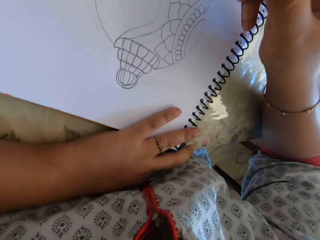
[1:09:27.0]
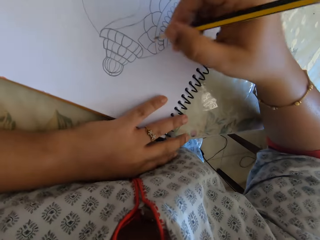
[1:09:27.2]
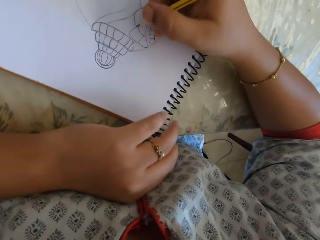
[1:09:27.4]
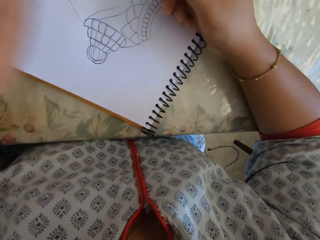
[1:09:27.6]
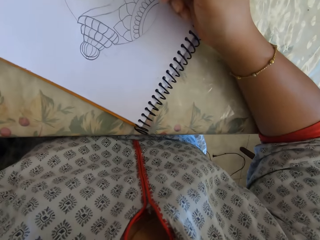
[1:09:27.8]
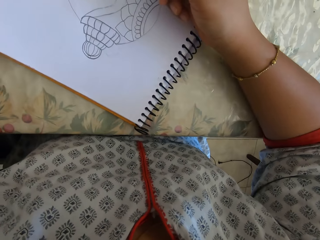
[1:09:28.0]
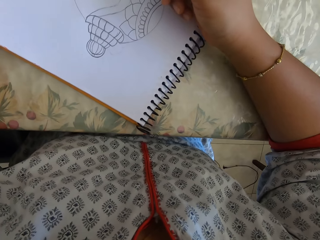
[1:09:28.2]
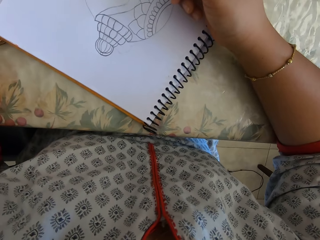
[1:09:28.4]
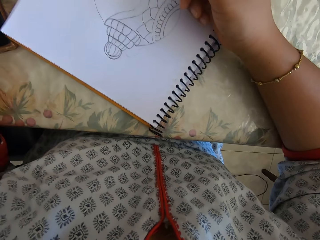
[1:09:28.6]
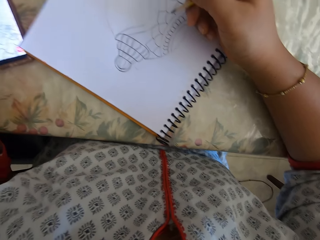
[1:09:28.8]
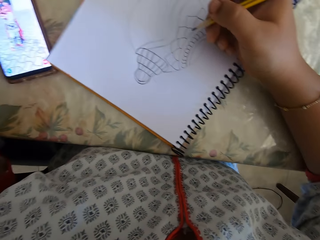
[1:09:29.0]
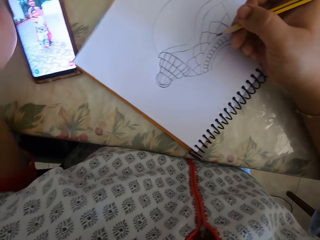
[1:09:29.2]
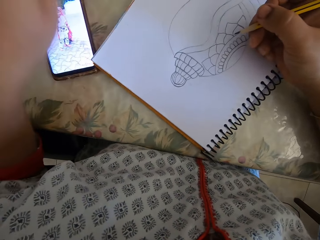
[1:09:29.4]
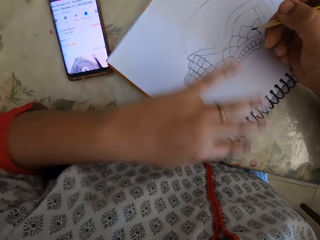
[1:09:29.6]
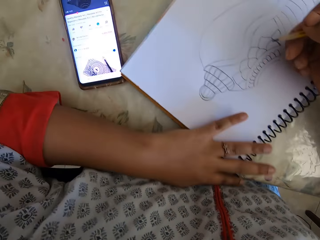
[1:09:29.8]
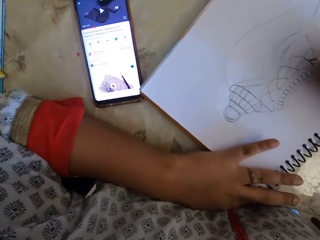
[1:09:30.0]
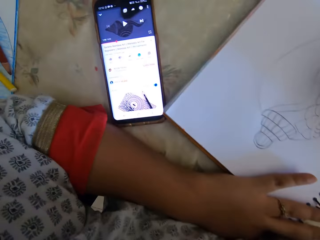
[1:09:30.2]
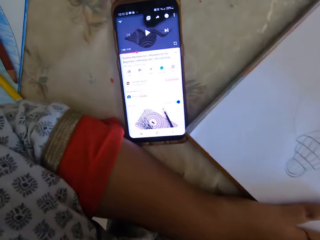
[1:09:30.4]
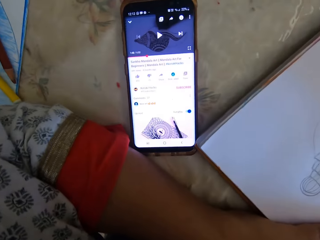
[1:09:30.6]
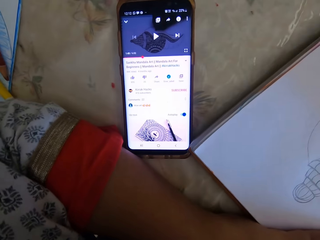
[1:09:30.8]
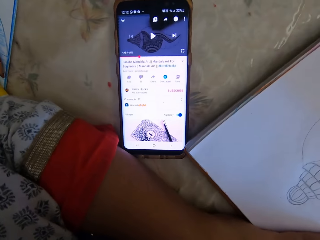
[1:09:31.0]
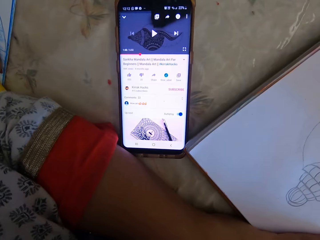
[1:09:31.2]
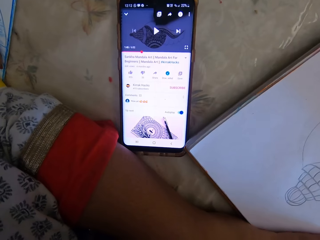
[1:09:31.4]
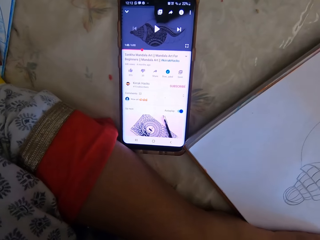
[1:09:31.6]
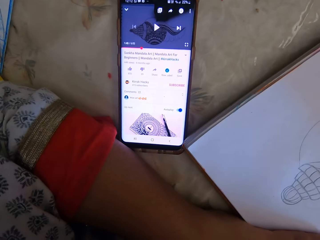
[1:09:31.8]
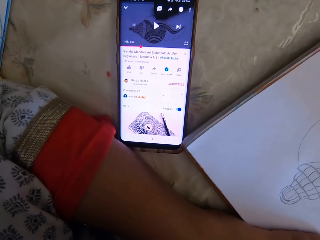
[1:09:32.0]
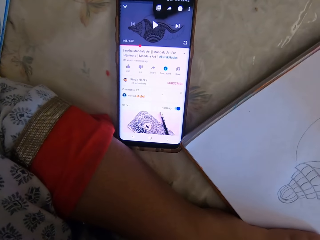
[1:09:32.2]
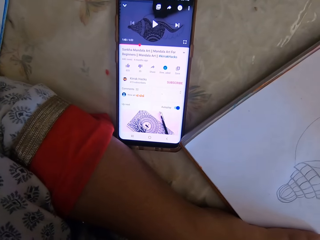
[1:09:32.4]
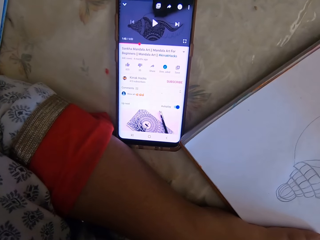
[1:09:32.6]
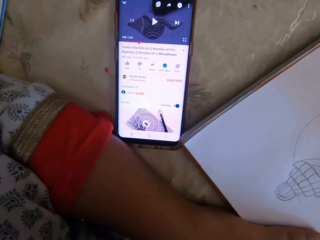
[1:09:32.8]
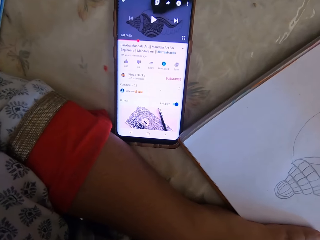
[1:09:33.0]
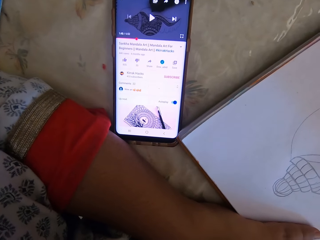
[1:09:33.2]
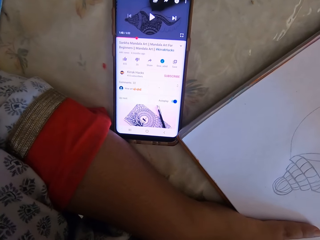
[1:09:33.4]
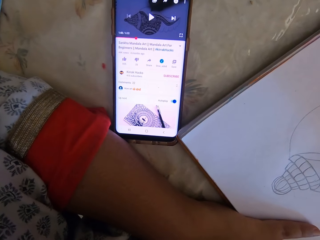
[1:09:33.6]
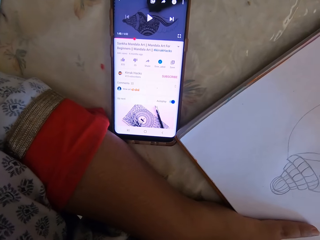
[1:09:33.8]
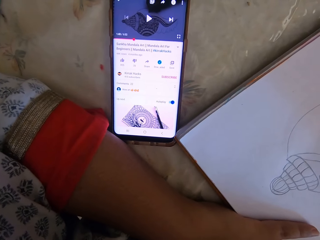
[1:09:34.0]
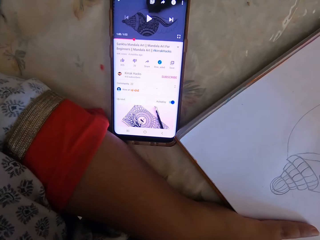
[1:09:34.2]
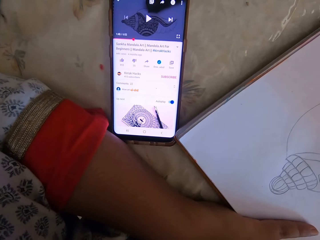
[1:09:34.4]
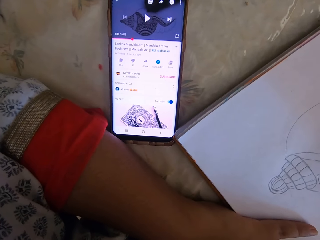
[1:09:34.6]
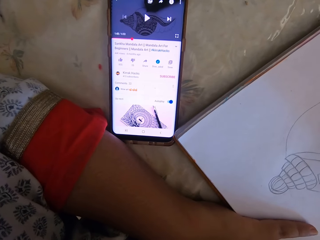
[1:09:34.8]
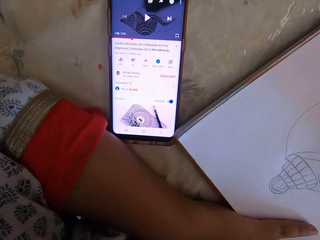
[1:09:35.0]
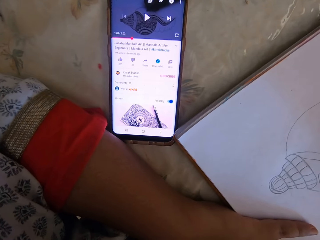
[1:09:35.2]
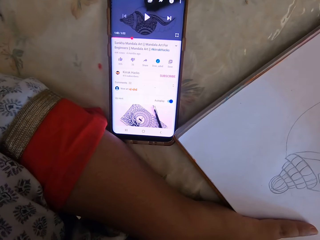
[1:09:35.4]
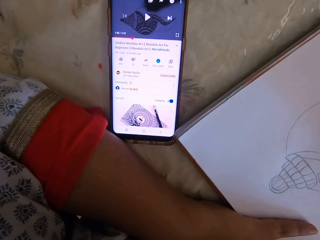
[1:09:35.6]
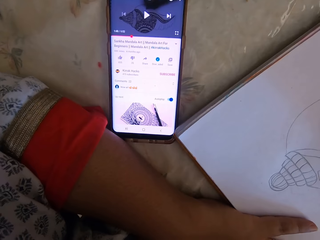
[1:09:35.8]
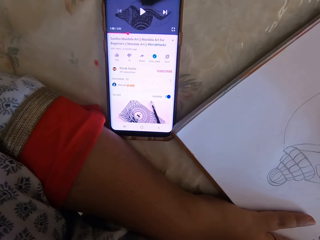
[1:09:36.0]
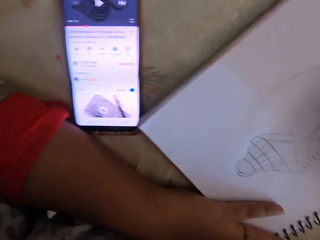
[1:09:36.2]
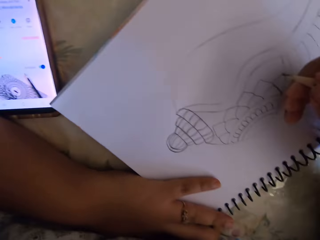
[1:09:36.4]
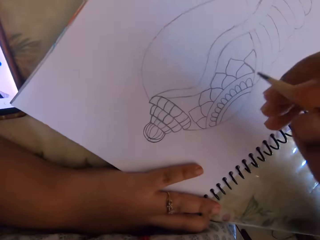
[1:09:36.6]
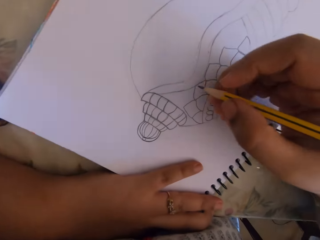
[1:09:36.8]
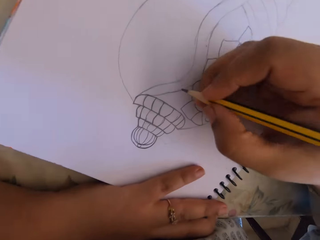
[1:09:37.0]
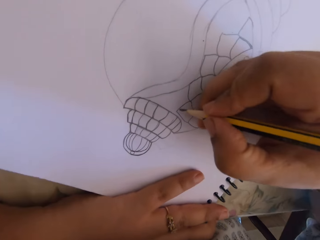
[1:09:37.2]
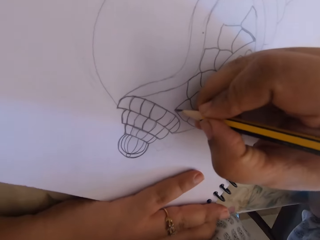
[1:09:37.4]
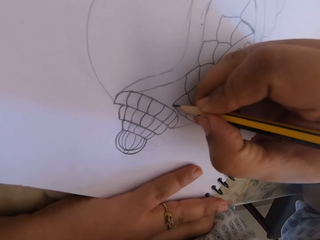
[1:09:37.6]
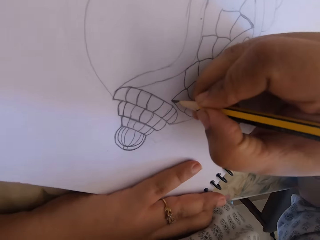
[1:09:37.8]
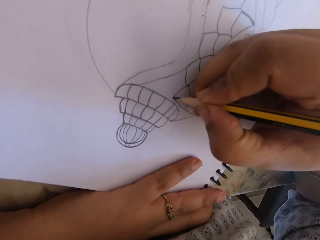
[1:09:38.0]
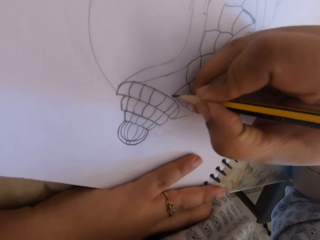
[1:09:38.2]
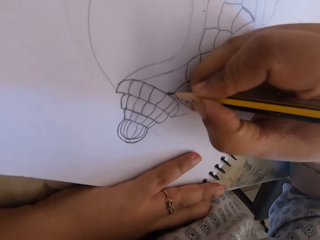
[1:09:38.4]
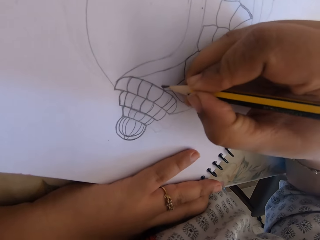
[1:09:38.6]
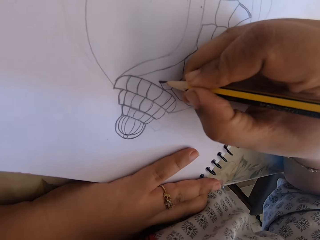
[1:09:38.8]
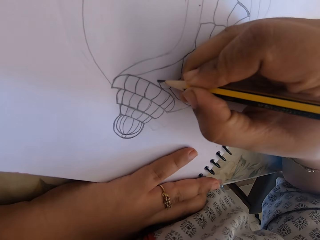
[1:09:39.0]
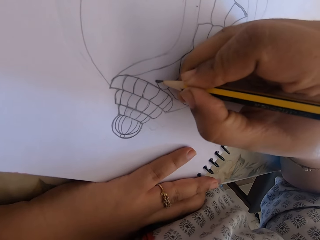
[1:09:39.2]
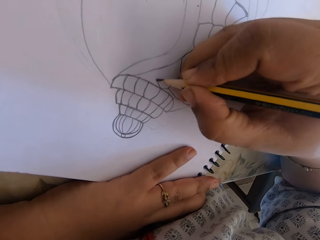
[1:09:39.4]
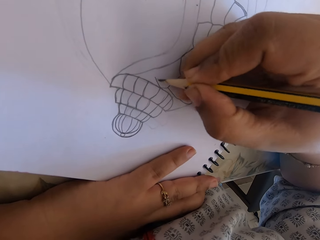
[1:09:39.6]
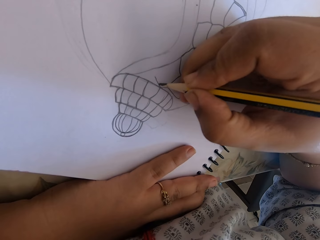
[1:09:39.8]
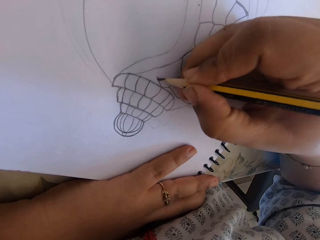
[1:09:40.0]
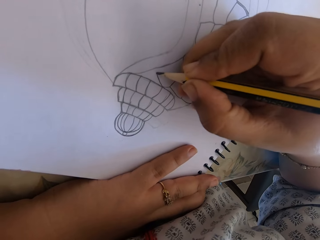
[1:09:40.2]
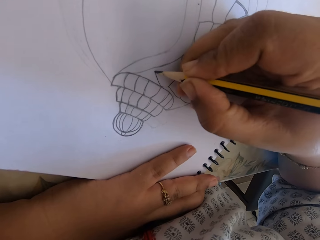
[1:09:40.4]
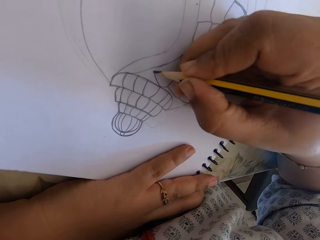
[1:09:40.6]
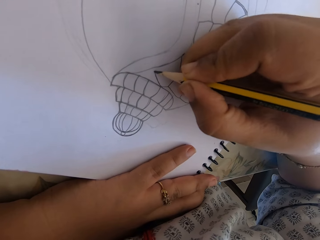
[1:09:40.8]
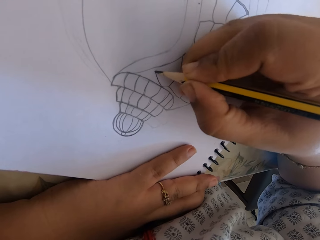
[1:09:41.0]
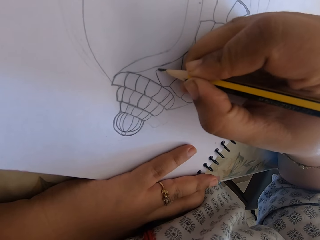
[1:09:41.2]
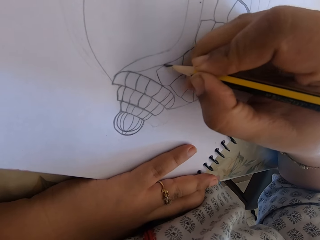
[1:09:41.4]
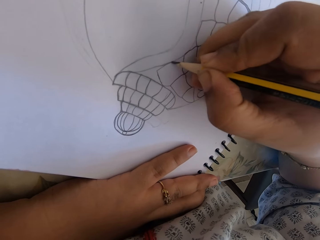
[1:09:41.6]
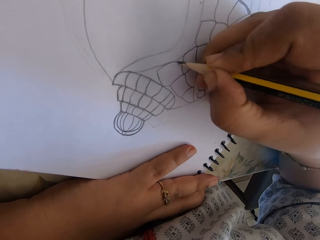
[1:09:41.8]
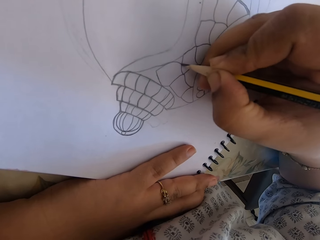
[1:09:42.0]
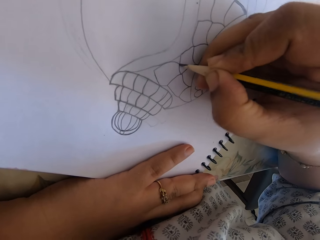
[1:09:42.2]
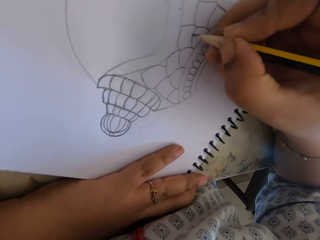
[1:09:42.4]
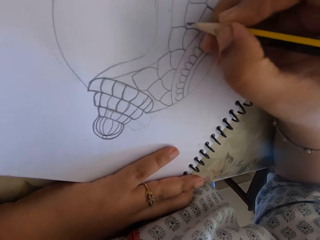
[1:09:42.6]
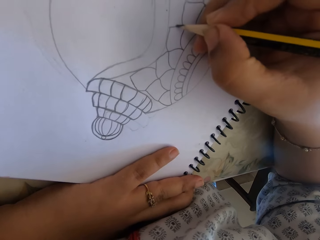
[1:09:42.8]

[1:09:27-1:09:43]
The camera wearer swipes on the phone's screen. They look at the phone. They draw on the book with the pencil.

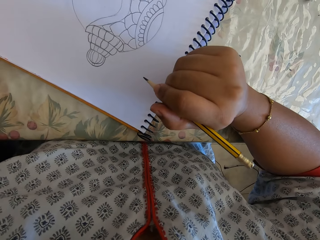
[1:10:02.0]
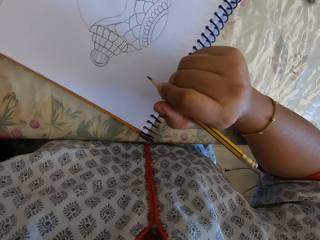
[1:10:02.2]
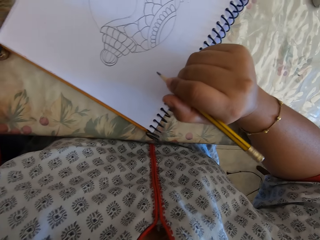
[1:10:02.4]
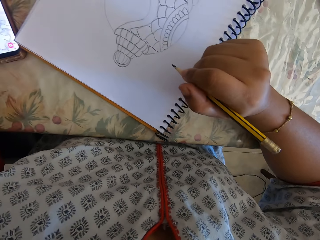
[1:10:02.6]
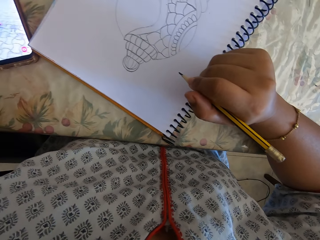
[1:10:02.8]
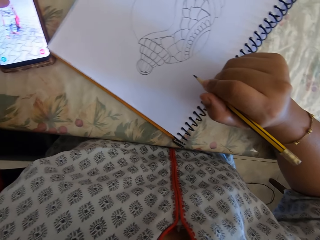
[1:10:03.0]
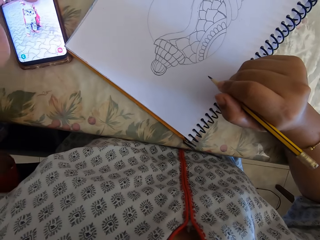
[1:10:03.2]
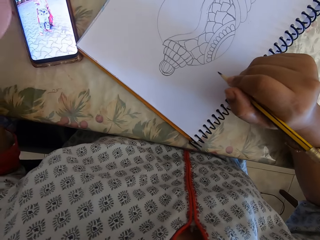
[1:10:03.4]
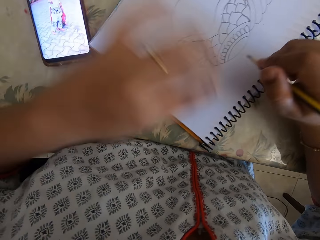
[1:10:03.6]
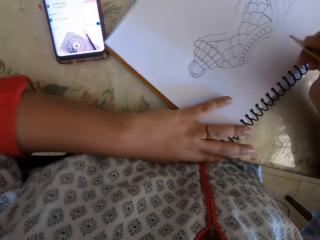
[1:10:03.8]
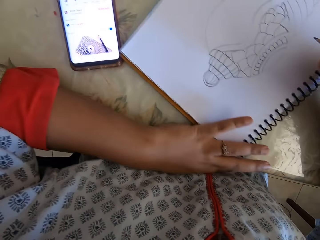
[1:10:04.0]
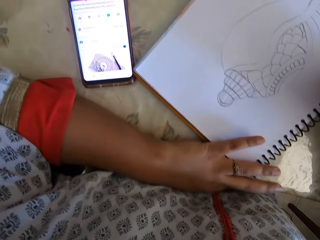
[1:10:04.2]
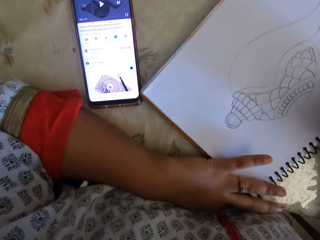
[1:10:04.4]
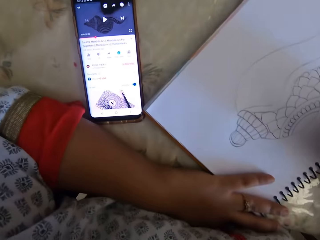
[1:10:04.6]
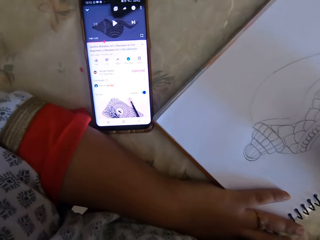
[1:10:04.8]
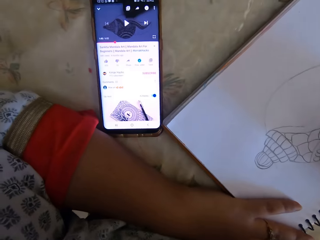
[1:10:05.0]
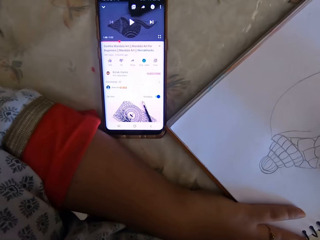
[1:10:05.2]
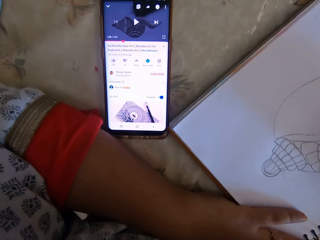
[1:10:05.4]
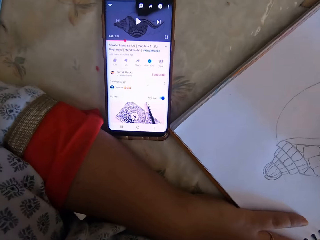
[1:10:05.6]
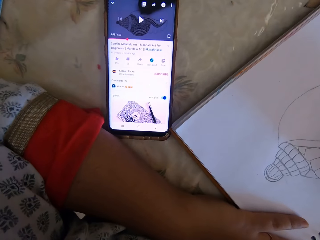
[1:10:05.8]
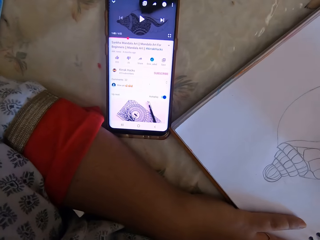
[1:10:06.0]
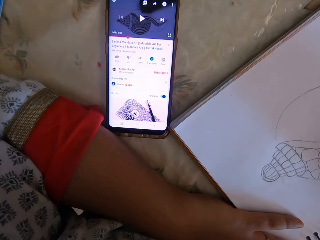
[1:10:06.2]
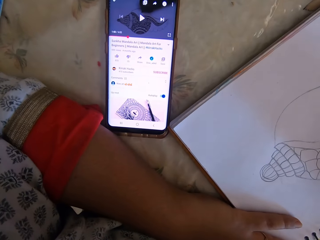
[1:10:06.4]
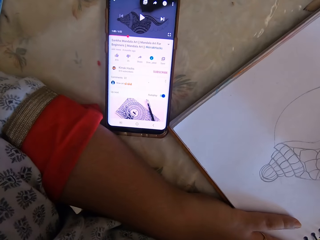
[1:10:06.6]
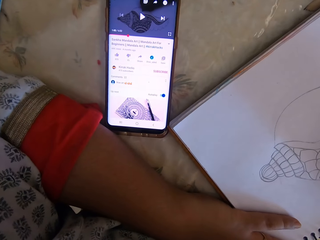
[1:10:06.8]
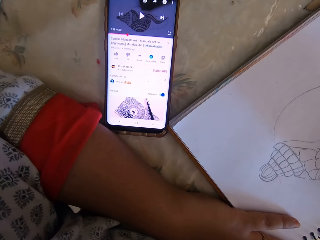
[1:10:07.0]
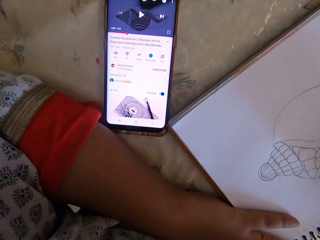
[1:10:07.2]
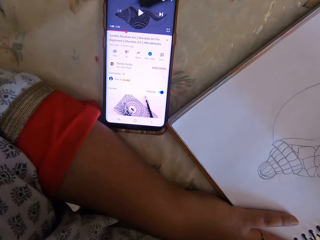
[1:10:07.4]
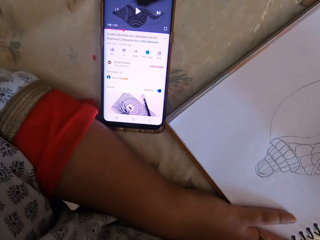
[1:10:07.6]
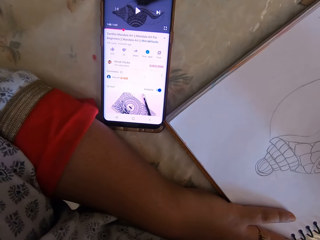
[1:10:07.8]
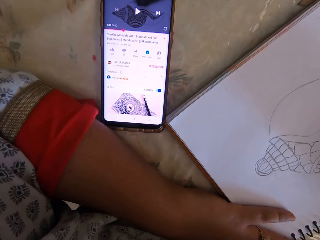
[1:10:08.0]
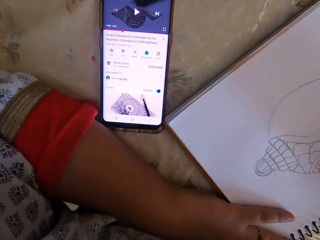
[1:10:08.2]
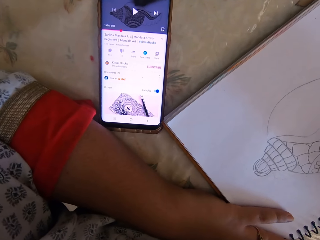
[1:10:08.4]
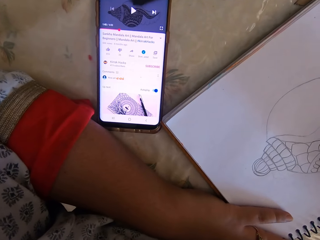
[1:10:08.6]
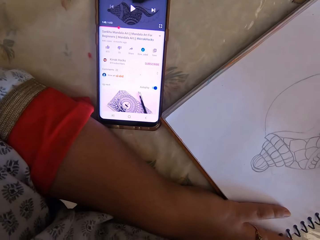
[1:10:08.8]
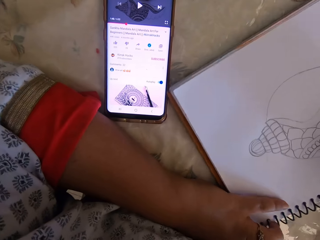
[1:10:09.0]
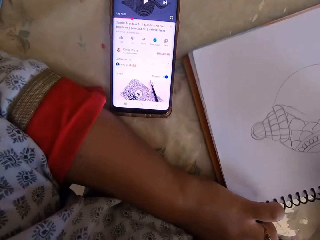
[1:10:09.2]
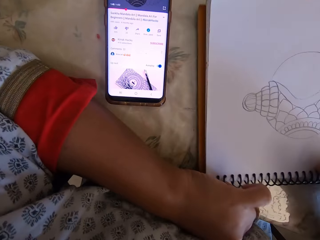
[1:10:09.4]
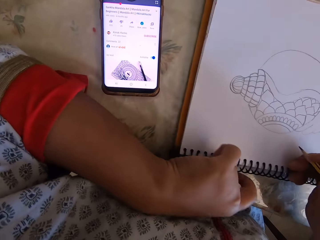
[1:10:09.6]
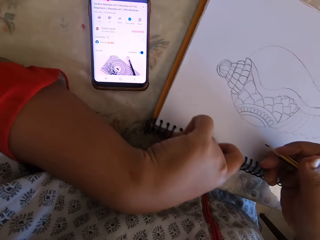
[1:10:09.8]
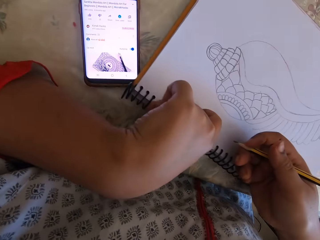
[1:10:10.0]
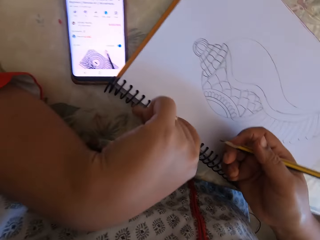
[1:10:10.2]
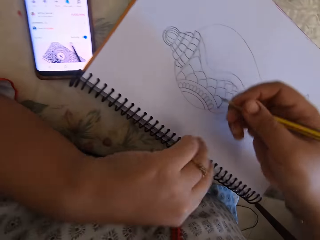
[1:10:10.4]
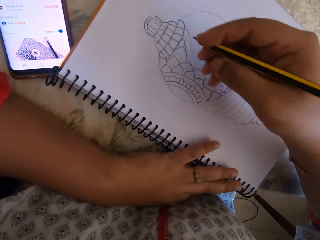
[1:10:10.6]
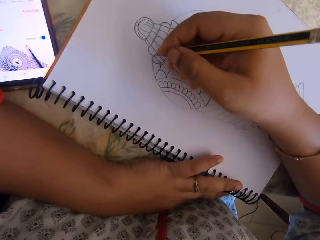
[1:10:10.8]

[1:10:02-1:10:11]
The camera wearer swipes on the phone's screen. They look at the phone. They turn the book.
